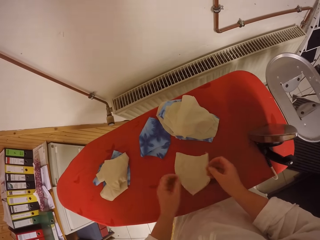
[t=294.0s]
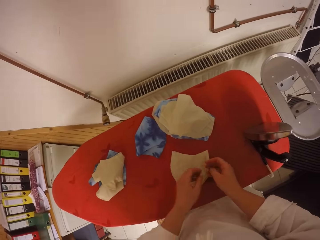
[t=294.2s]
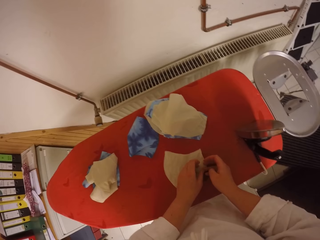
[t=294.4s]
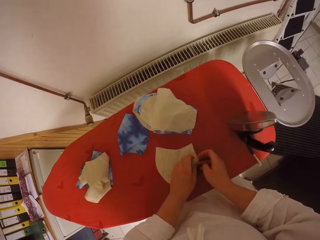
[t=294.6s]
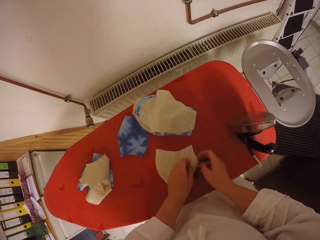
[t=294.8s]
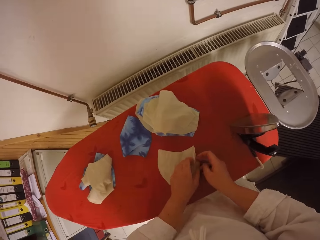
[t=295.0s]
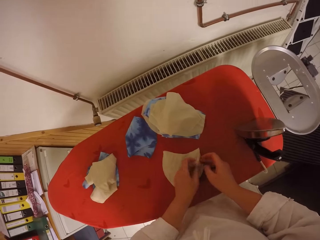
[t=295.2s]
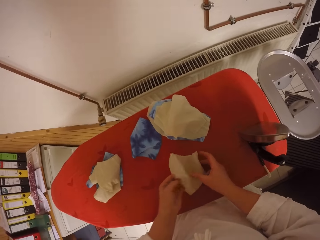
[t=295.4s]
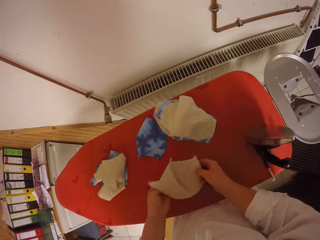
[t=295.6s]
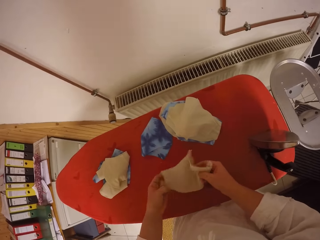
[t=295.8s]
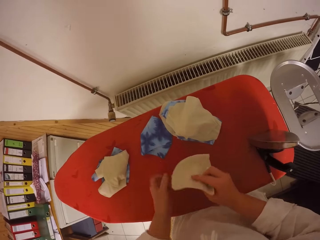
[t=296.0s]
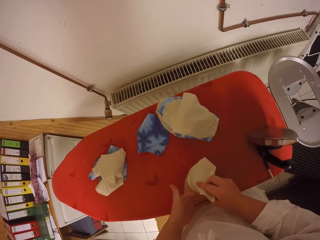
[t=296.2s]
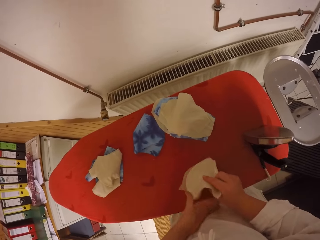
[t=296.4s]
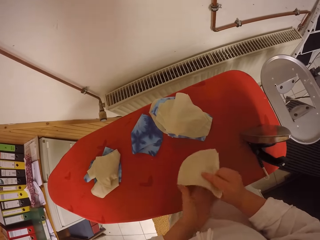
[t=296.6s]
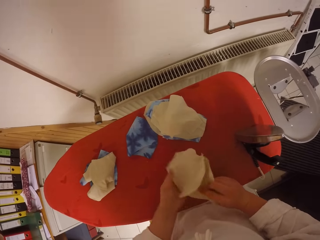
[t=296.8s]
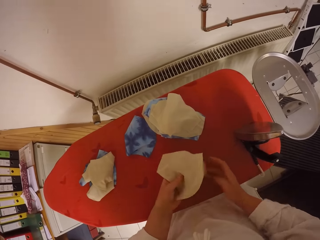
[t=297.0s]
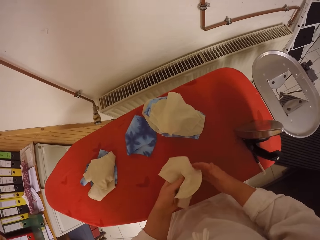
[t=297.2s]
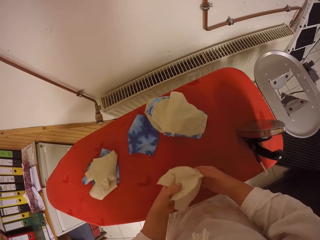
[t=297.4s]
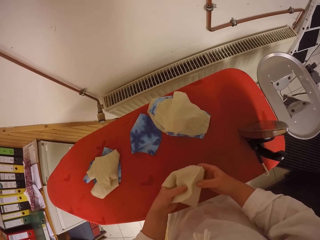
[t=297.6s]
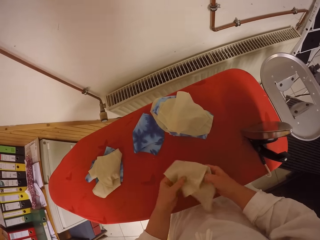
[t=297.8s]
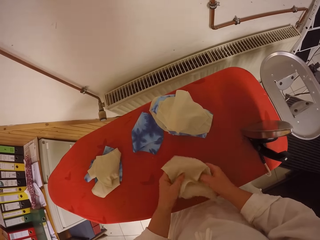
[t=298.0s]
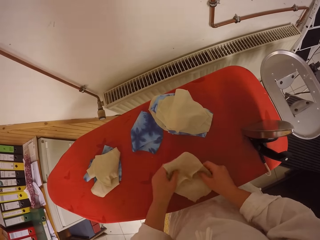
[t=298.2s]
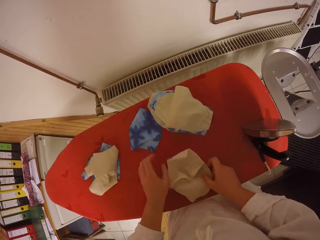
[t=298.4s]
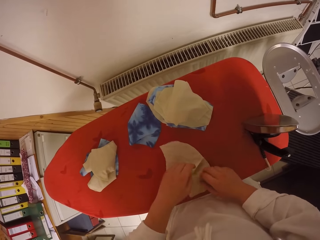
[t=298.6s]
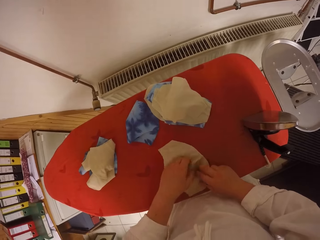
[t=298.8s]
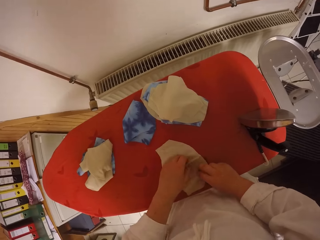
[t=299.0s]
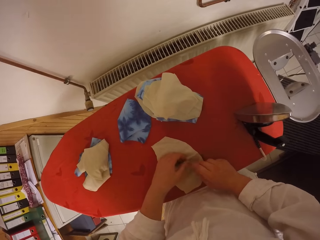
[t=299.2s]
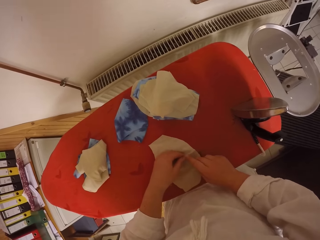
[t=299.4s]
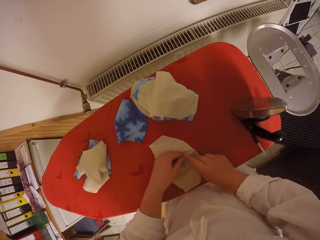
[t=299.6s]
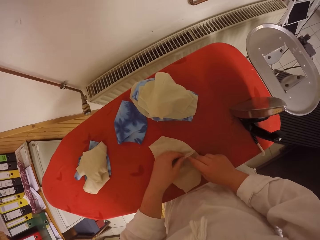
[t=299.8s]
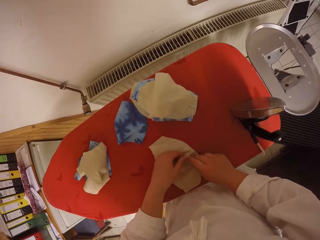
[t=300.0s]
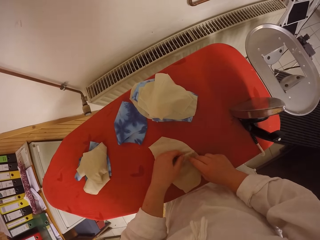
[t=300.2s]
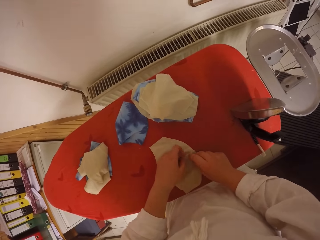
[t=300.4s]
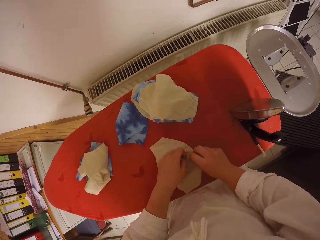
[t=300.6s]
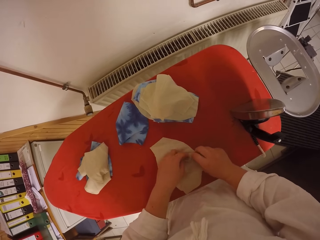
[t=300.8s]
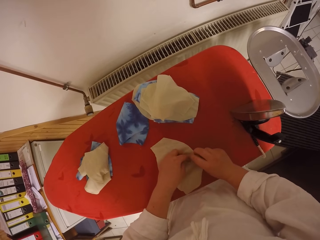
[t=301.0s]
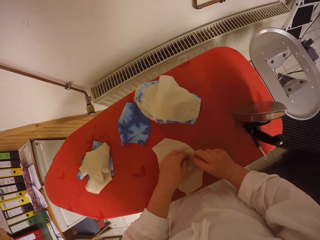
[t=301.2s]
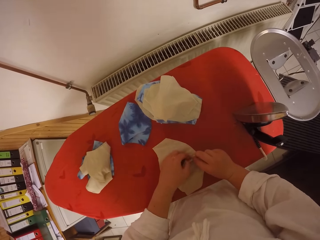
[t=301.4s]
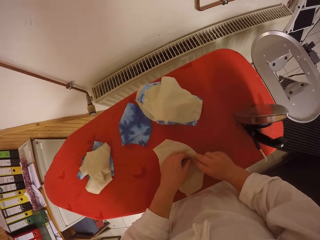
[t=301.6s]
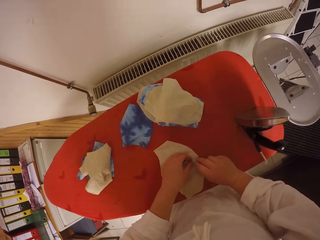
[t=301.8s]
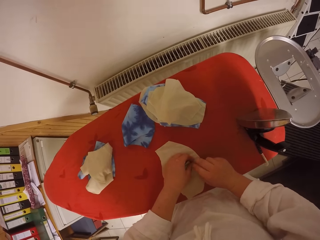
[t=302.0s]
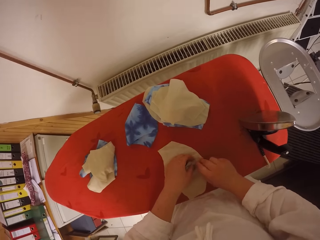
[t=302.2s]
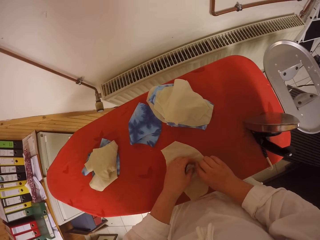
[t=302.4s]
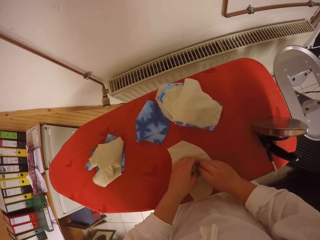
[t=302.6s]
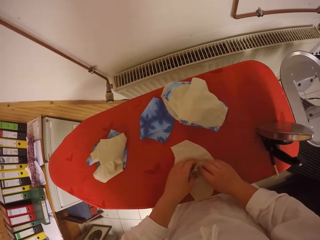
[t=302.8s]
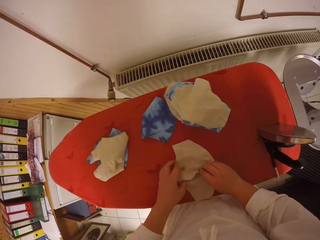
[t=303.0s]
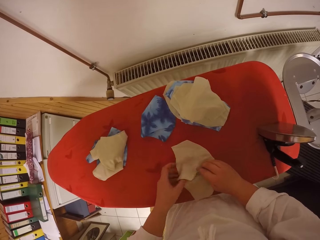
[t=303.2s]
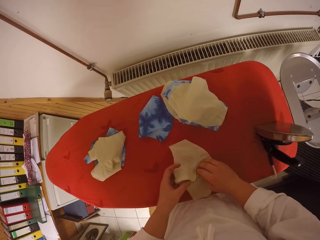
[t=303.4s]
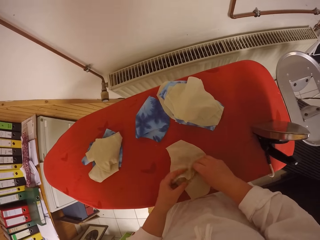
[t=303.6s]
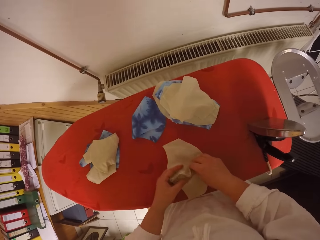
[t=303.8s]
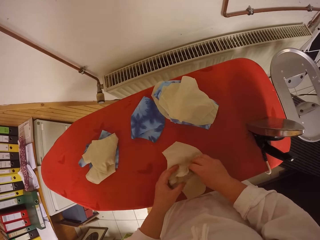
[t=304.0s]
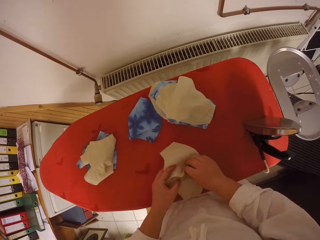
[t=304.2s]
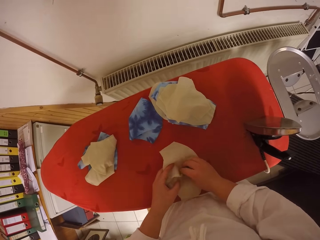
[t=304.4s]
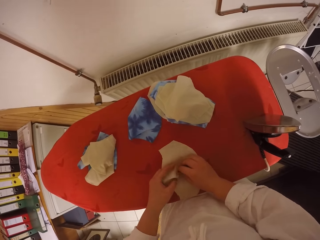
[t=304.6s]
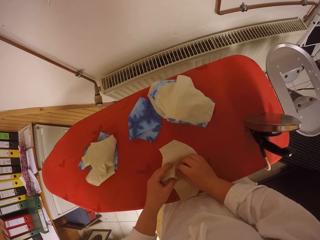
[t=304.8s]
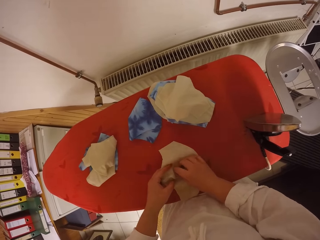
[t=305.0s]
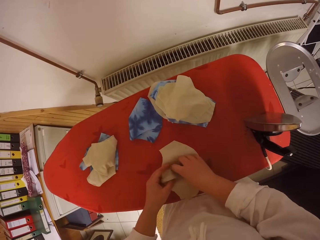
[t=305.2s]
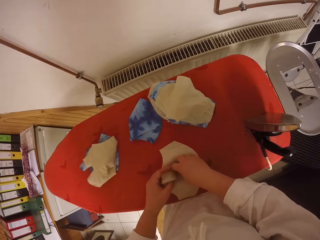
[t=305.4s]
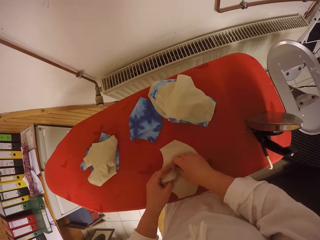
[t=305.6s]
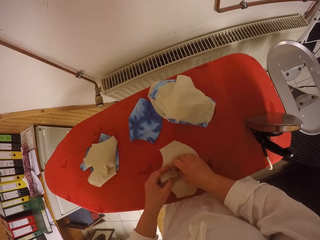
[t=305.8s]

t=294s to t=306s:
The camera wearer unfolds the fabric. They put the fabric on the iron board. They straighten the fabric with both hands.

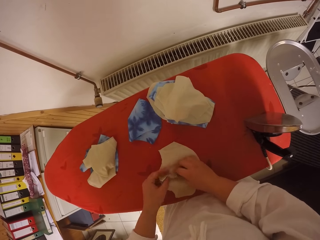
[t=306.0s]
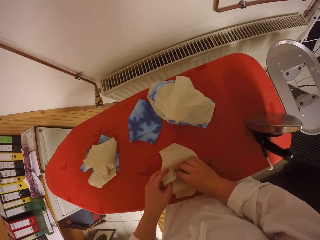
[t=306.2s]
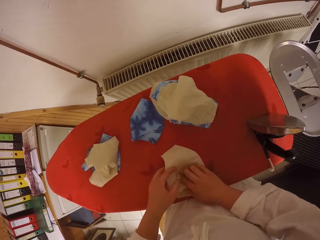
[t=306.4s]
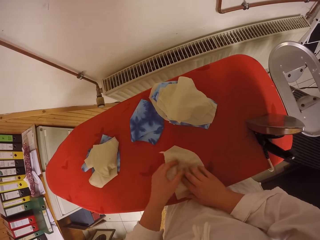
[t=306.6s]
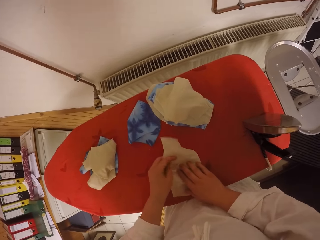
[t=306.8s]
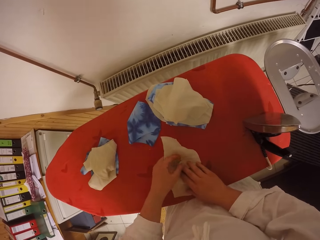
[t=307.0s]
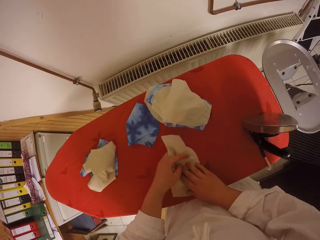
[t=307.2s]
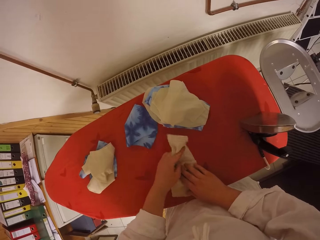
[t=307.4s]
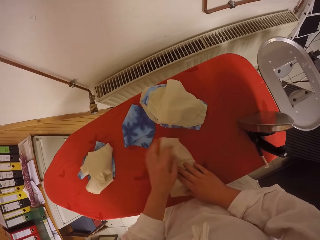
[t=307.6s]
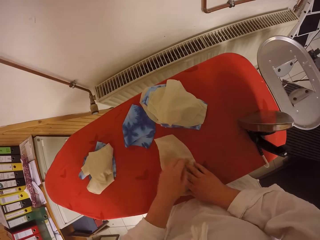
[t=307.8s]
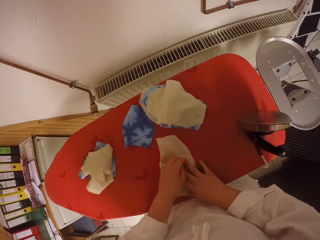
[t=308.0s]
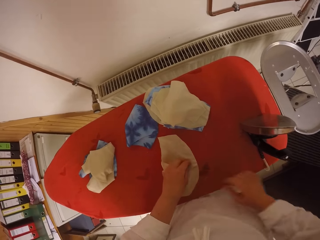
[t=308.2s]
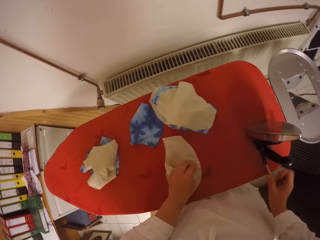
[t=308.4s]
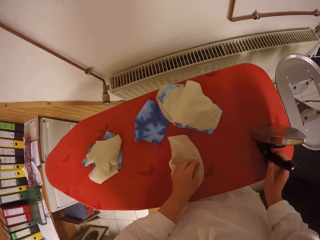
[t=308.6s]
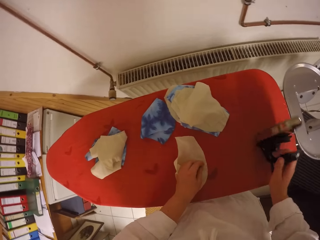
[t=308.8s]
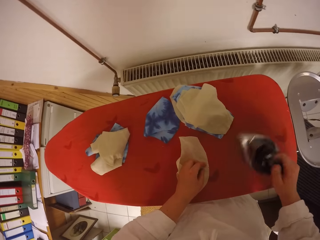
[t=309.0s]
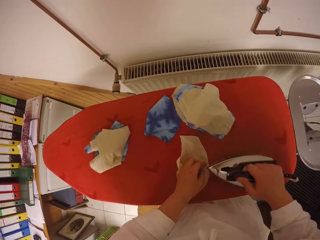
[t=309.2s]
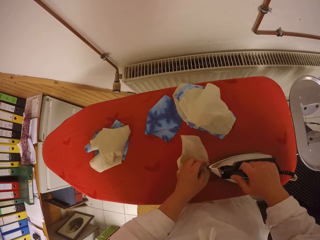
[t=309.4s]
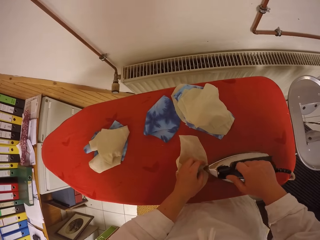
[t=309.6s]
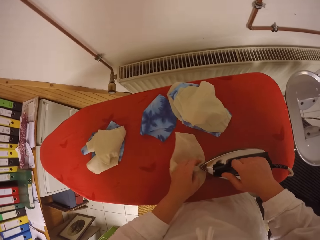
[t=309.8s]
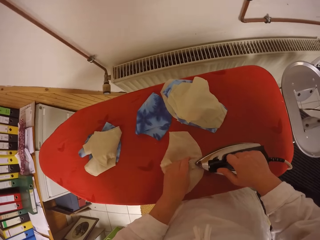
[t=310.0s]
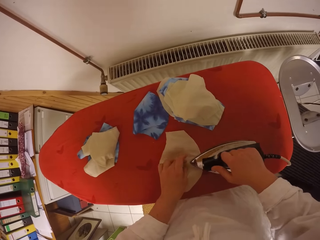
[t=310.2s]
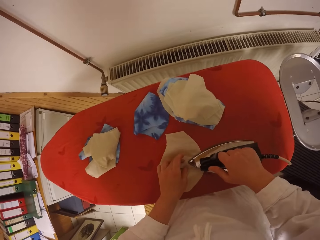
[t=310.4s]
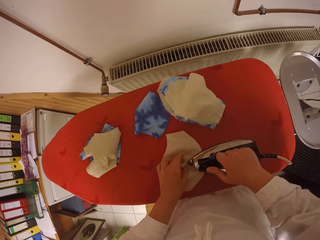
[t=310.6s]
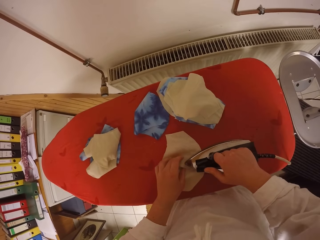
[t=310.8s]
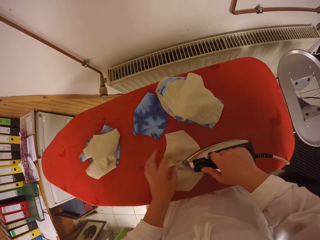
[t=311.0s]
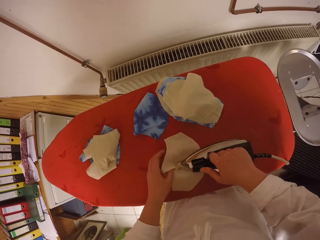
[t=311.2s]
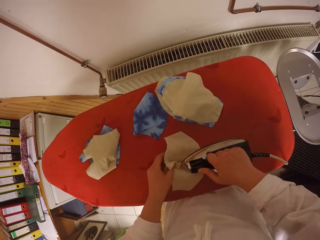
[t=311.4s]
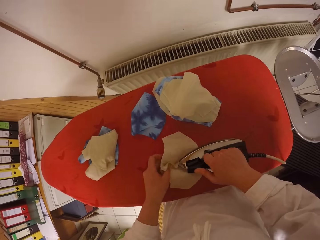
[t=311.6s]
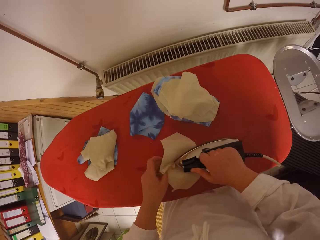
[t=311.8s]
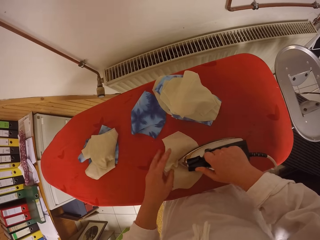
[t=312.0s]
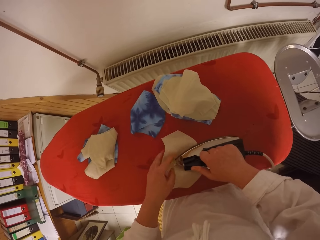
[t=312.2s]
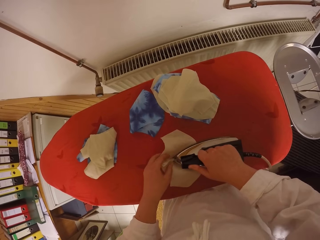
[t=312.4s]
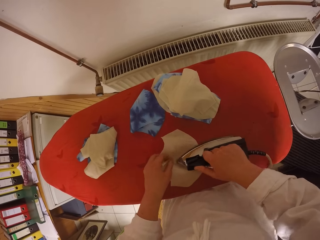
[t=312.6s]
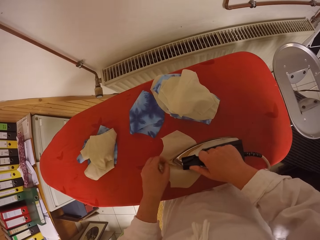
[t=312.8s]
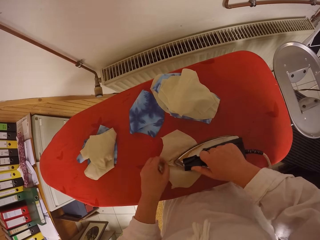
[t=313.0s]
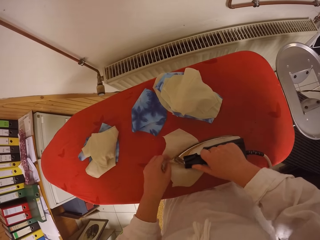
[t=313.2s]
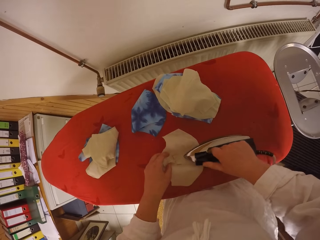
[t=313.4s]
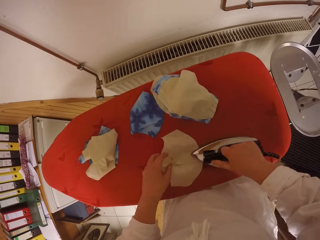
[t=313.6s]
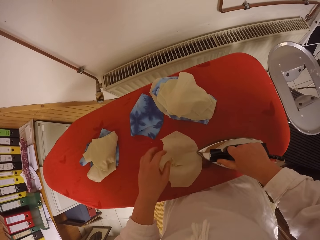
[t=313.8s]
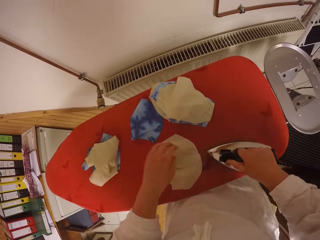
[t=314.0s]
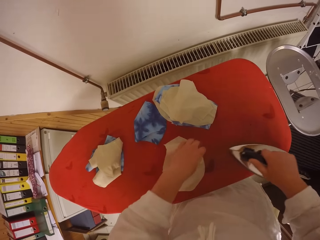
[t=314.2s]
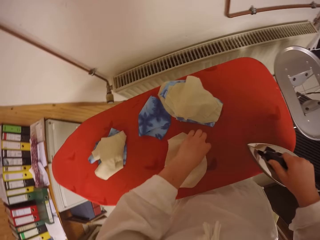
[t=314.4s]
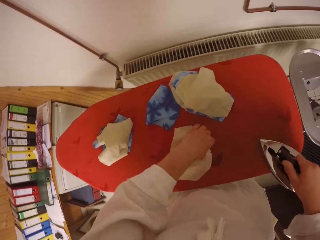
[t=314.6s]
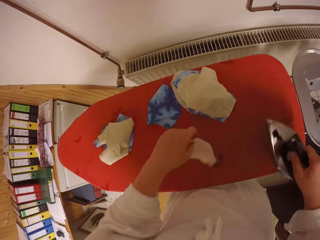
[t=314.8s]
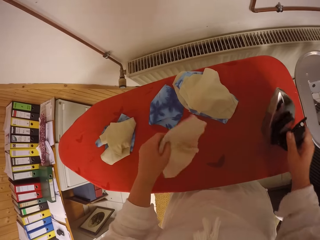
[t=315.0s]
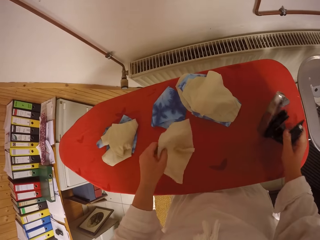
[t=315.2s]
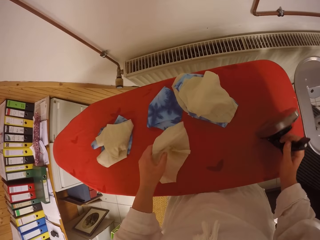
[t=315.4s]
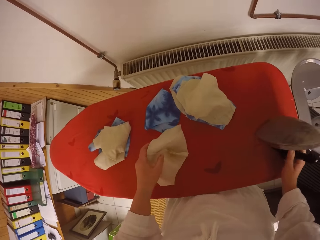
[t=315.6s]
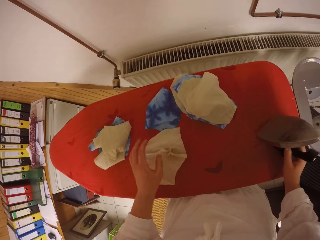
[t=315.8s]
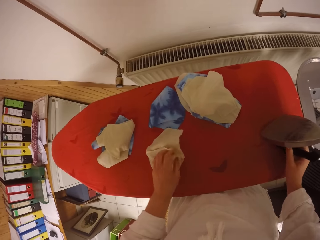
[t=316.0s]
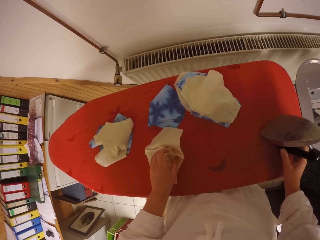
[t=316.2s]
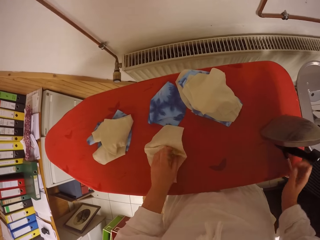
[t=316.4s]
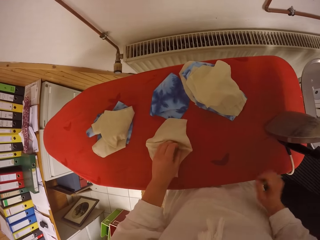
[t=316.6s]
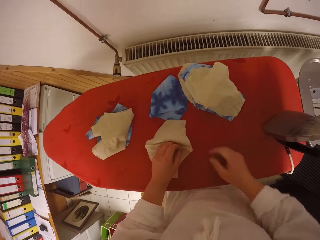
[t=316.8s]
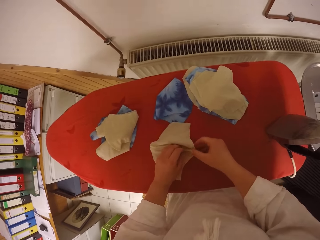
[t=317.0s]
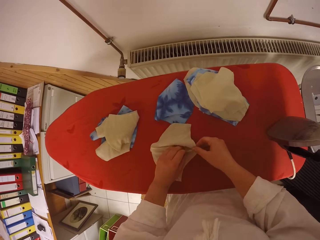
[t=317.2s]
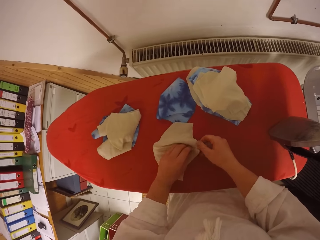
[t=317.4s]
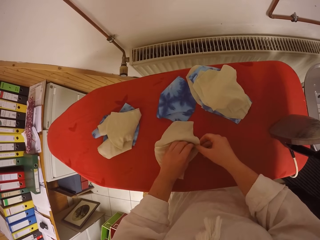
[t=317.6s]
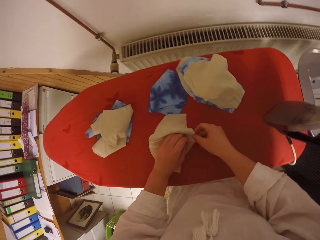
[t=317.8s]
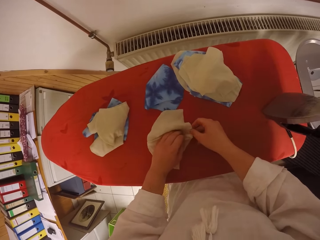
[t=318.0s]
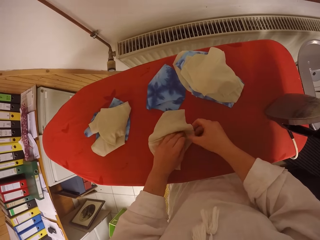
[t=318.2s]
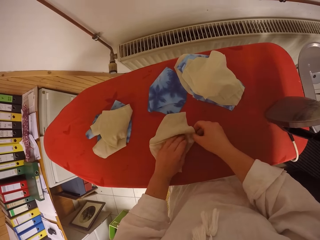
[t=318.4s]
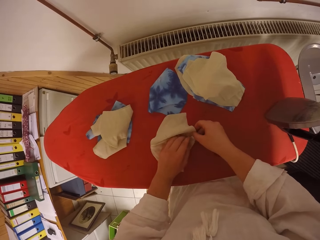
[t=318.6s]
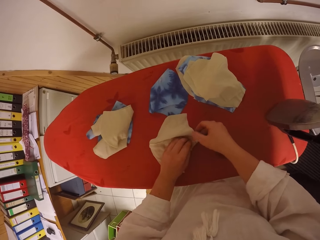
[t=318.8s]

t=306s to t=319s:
The camera wearer picks the electric iron from the ironing table with her right hand. She irons the fabric with the electric iron on her right hand. She moves the fabric with her left hand. She drops the electric iron on her right hand on the ironing table. She straightens the fabric with her left hand. She straightens the fabric with both hands.
